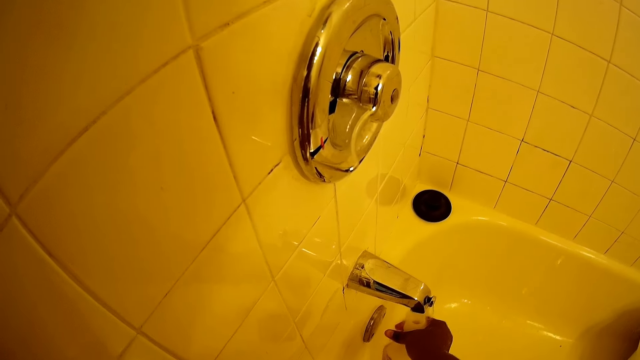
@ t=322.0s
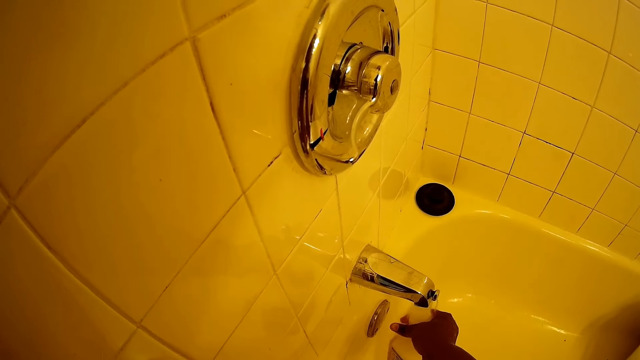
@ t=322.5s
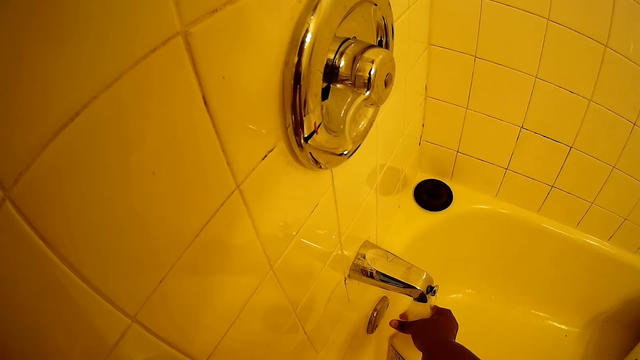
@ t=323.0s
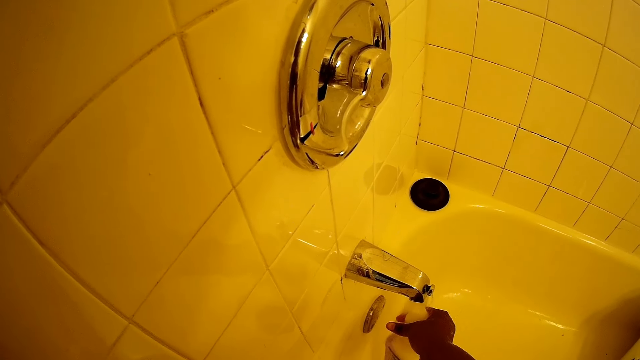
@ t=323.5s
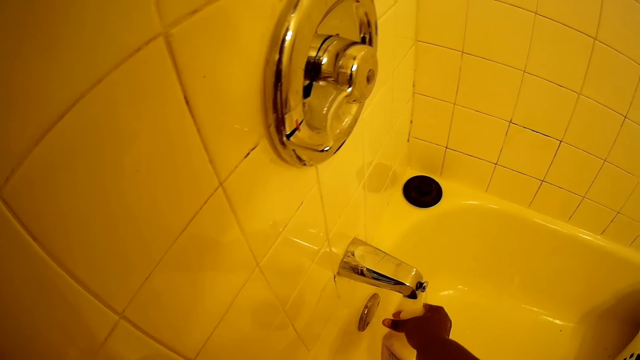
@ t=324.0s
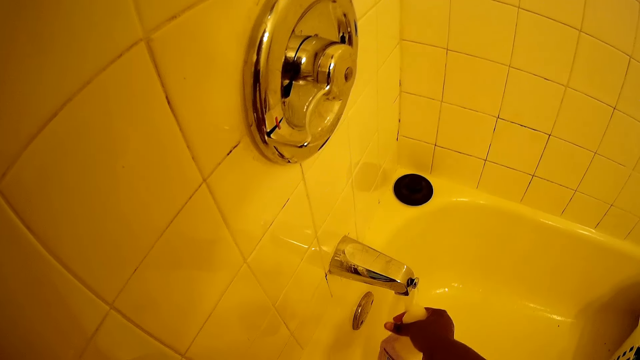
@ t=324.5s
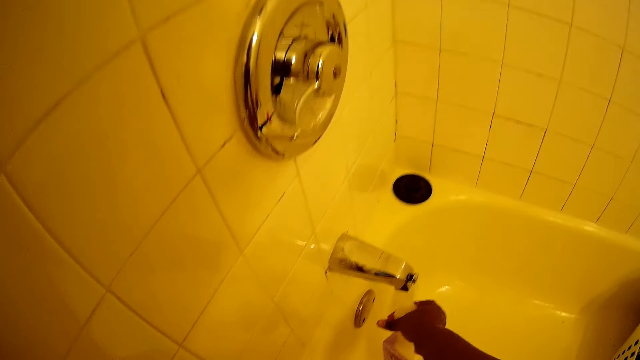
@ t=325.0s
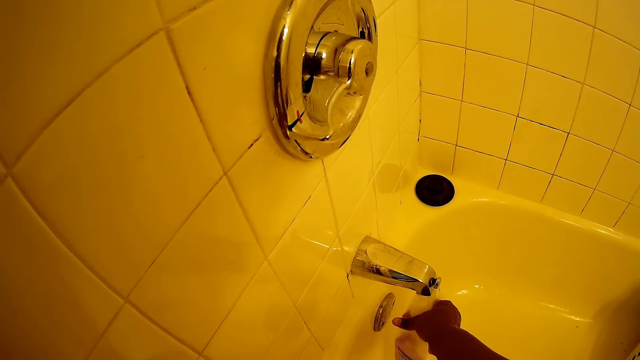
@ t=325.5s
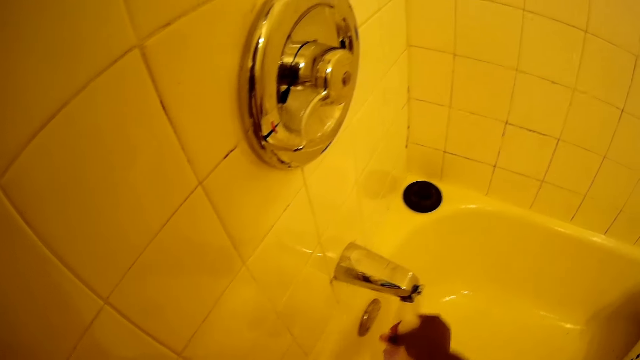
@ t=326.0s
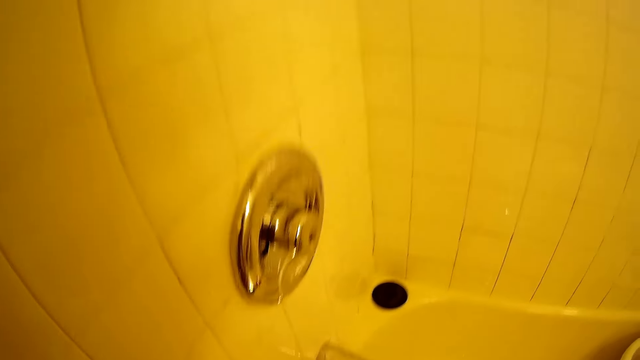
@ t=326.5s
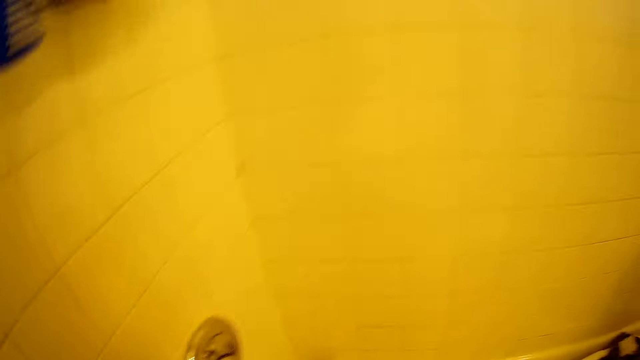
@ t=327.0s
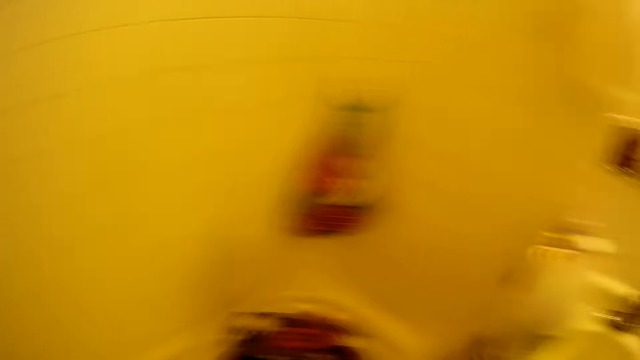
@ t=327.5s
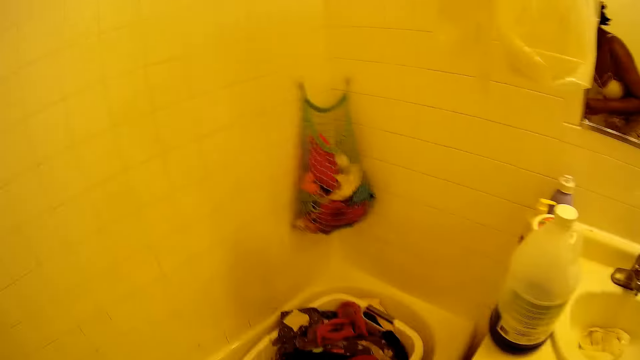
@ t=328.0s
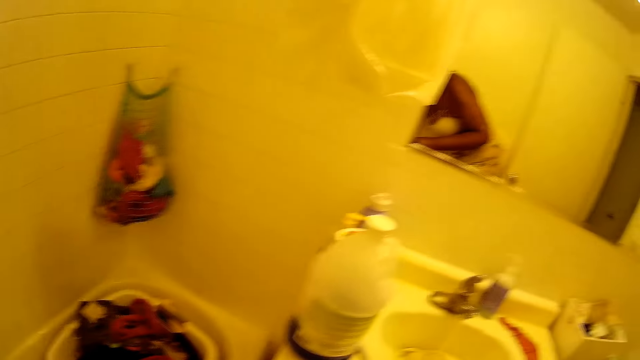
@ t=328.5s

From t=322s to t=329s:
The camera wearer touches the water. They look around.

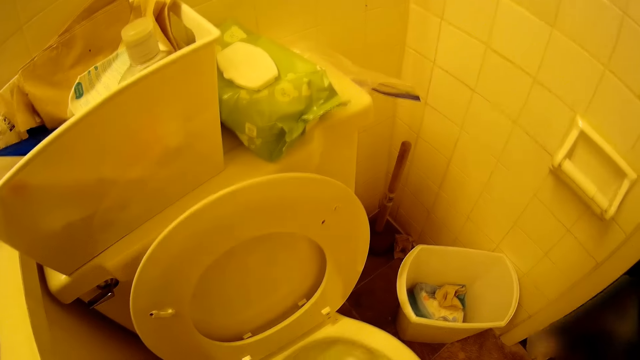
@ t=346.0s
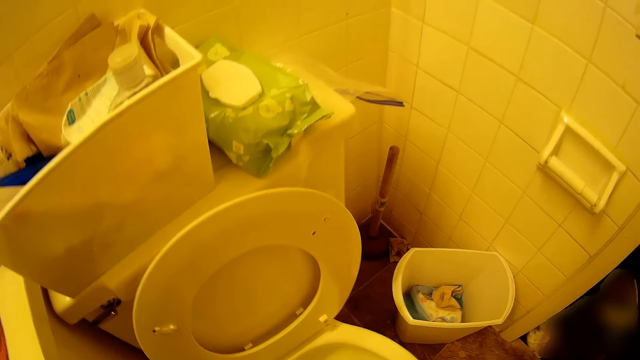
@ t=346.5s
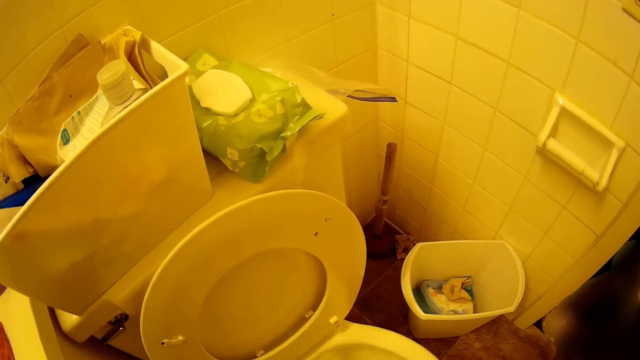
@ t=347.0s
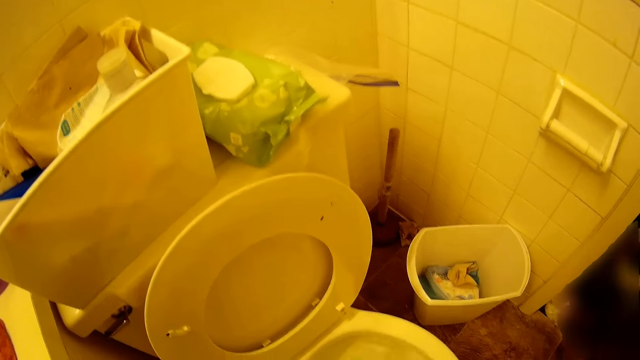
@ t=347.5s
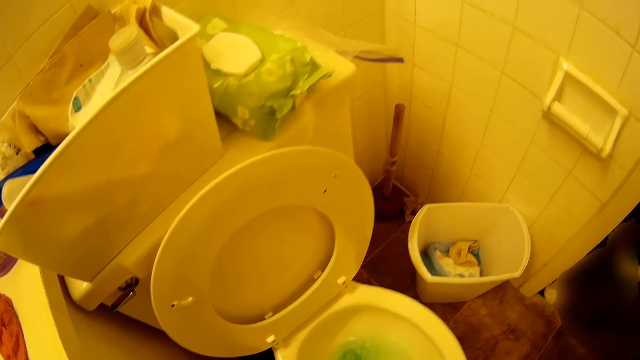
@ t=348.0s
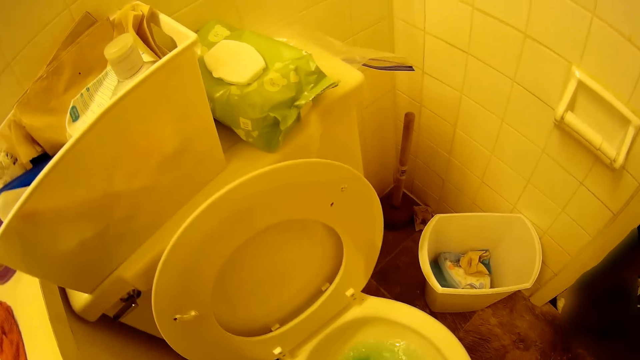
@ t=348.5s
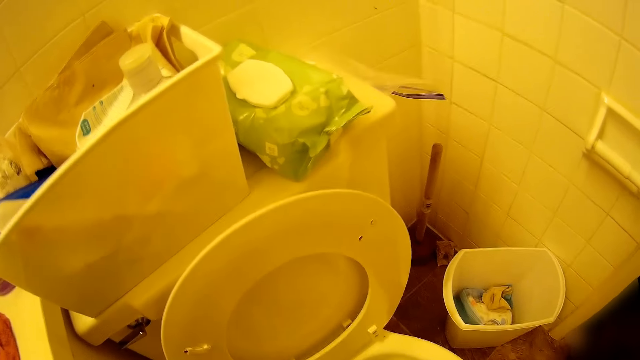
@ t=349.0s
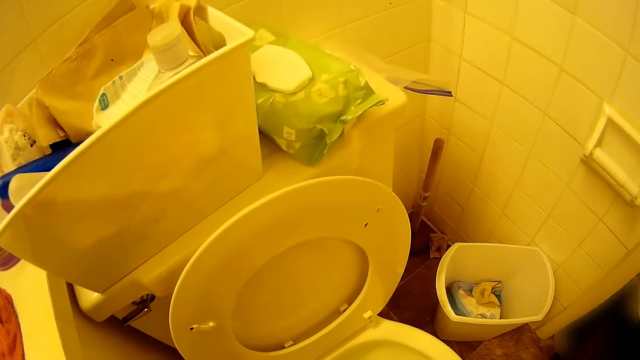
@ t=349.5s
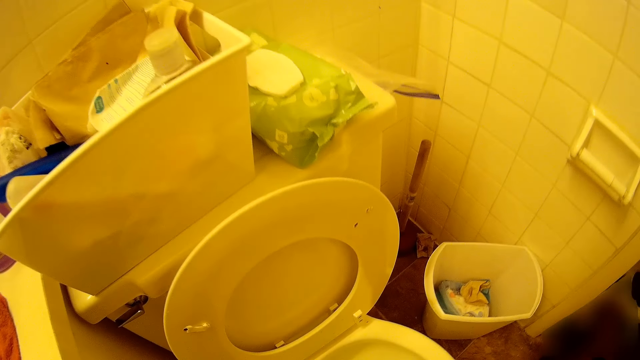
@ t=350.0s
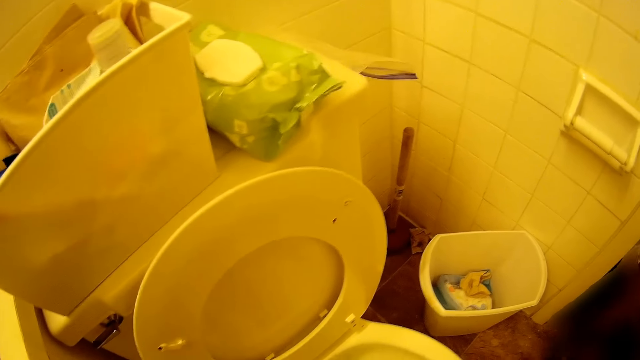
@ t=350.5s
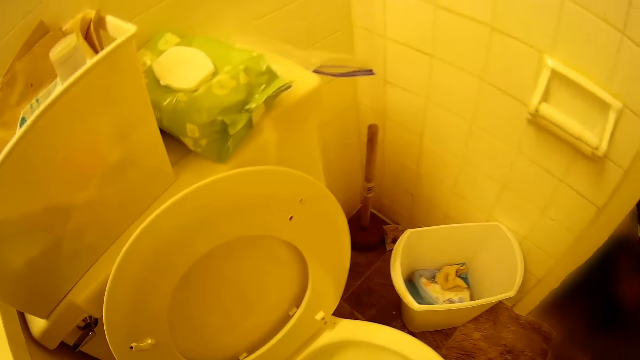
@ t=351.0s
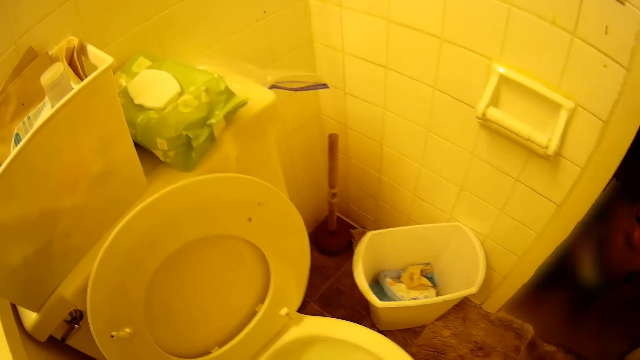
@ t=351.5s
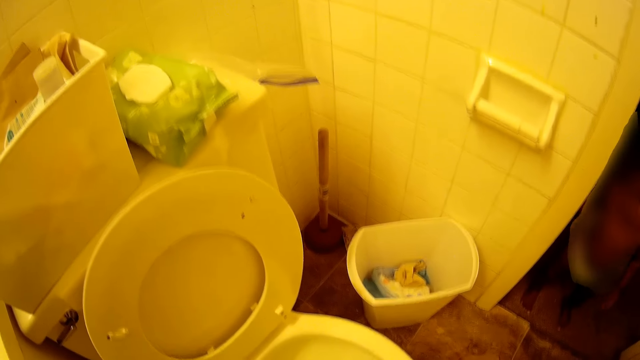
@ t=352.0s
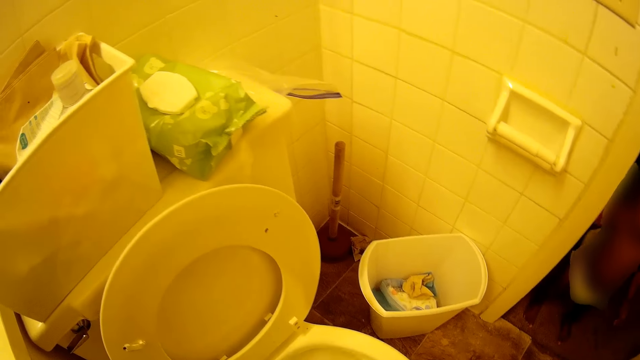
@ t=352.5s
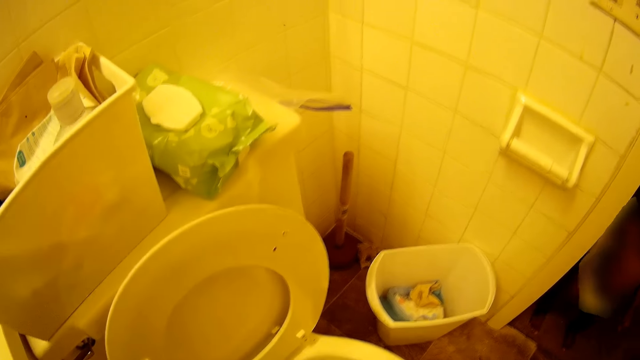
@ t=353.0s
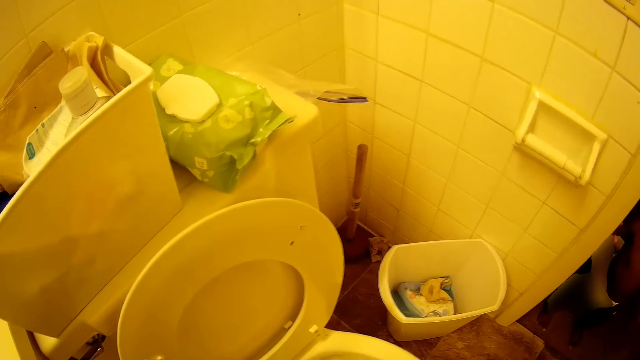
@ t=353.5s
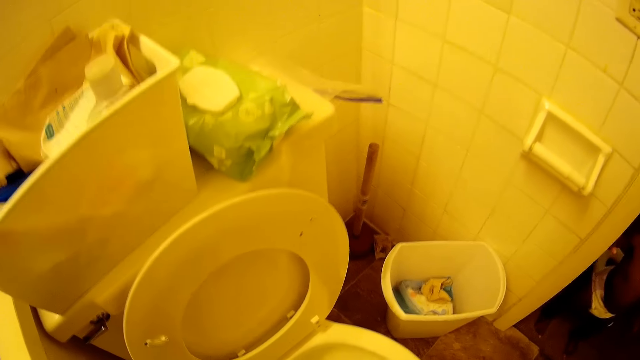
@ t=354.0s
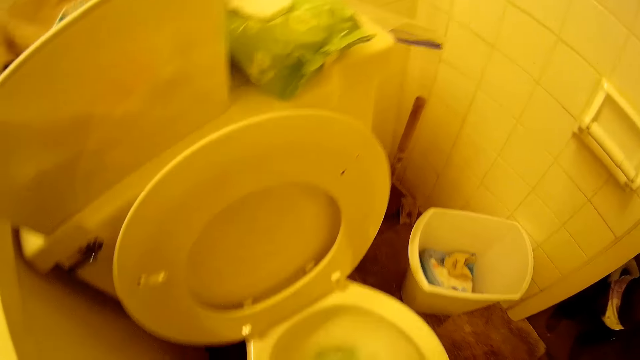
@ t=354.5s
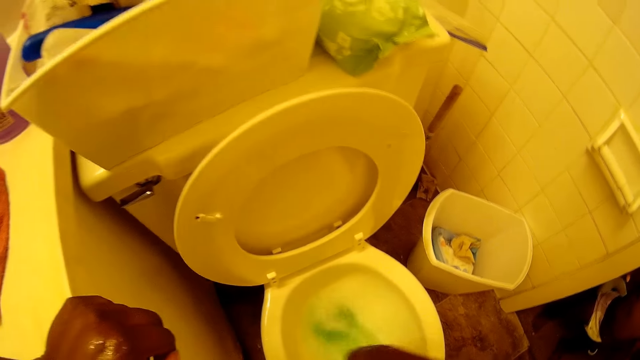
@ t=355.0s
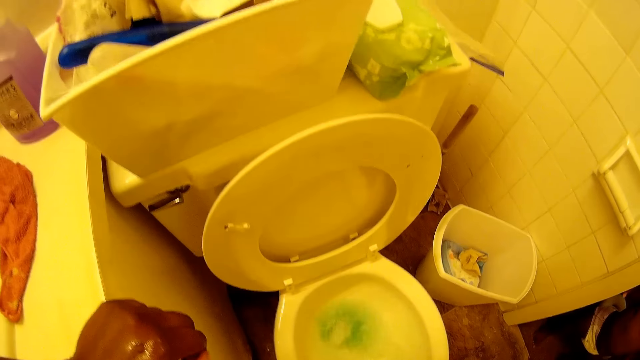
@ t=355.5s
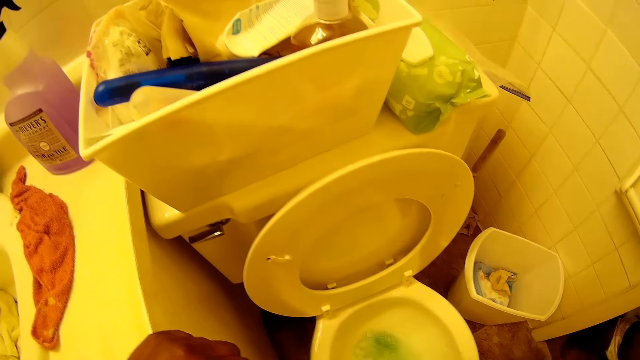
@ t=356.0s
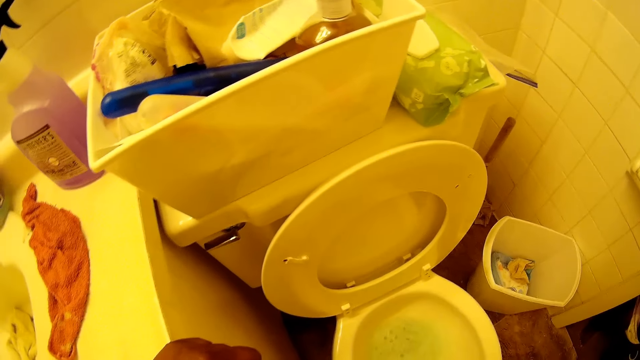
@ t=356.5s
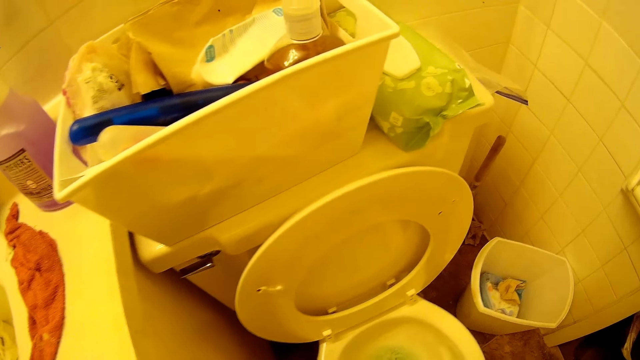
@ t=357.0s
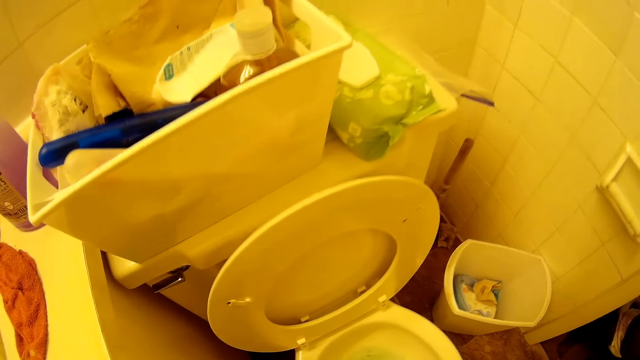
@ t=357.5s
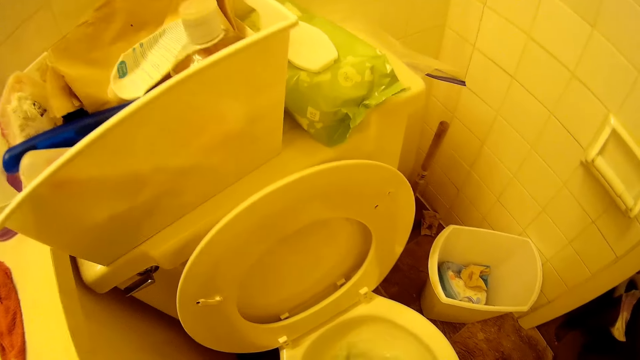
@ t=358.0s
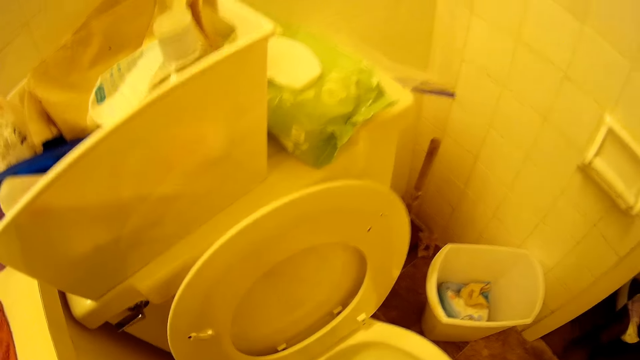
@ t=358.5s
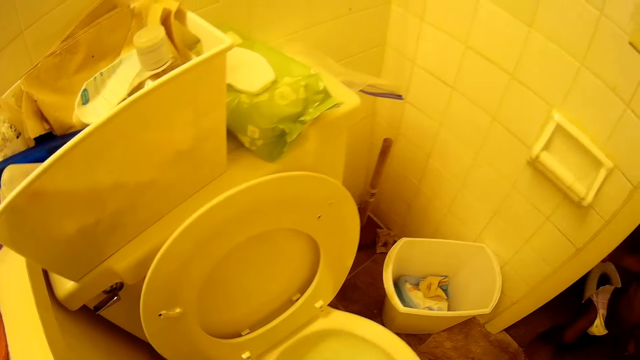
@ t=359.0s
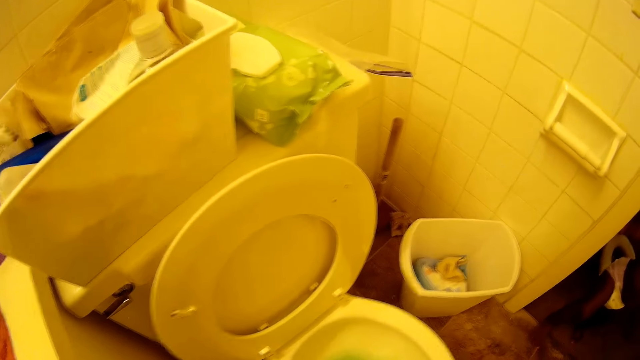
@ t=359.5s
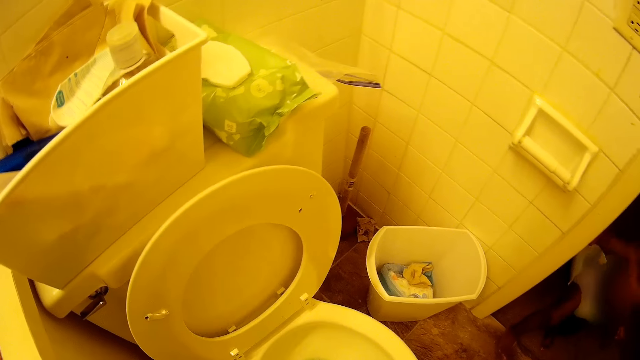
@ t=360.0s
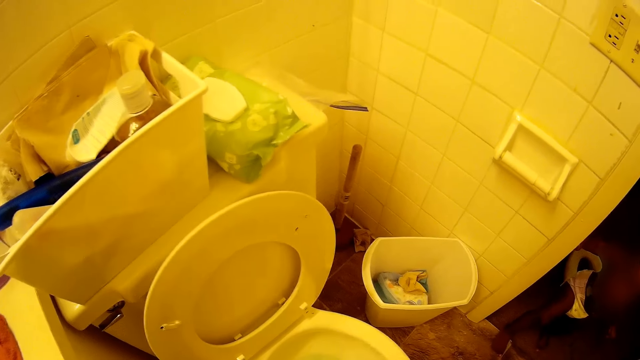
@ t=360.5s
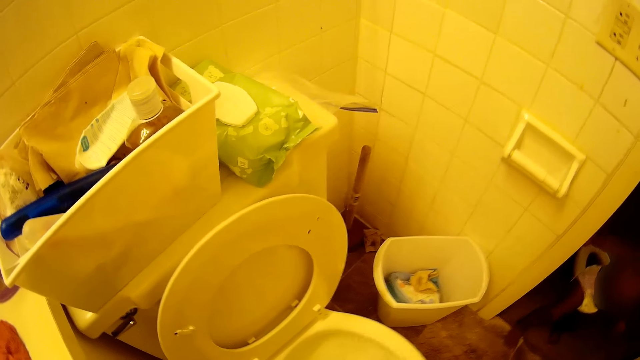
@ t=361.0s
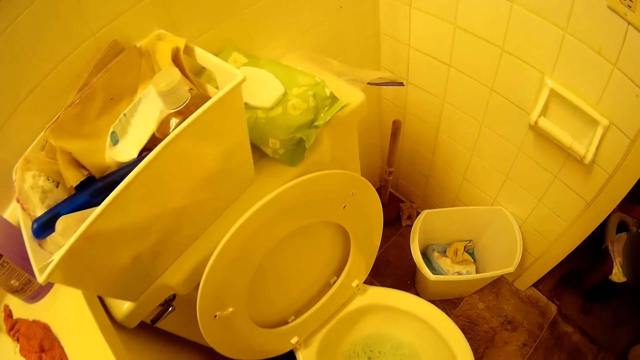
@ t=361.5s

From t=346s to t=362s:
The camera wearer looks at the flush tank. She scrubs a toilet with a toilet brush in her right hand. She looks at the wipes on the flush tank. She washes the toilet bowl using the toilet brush.
